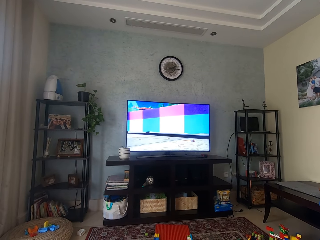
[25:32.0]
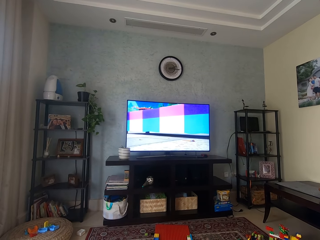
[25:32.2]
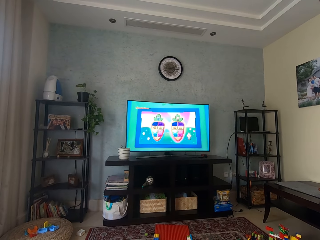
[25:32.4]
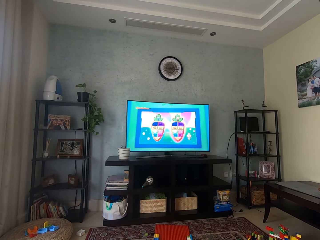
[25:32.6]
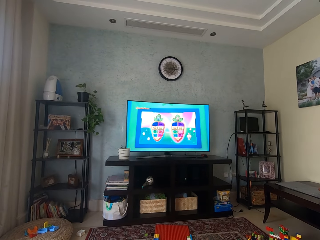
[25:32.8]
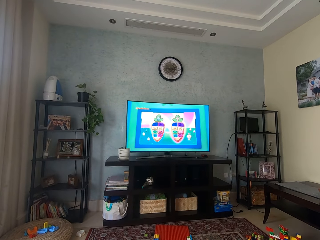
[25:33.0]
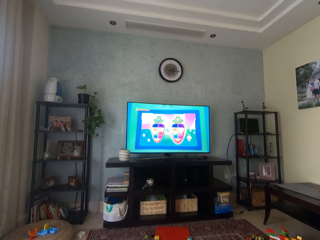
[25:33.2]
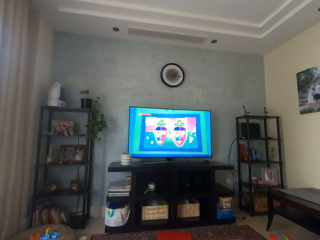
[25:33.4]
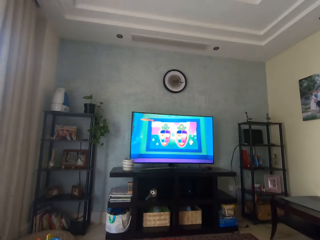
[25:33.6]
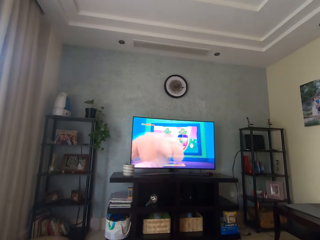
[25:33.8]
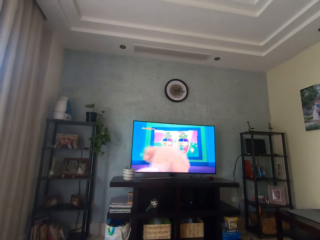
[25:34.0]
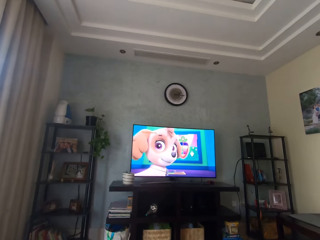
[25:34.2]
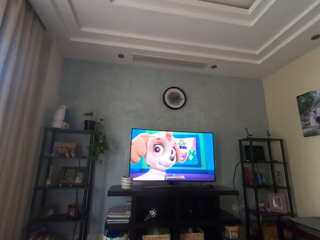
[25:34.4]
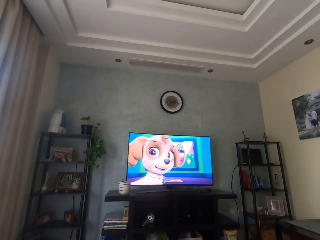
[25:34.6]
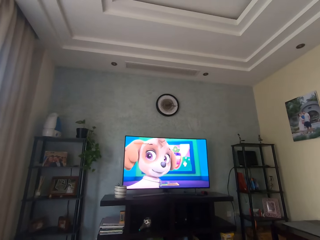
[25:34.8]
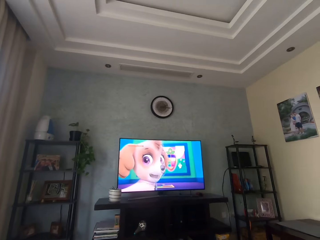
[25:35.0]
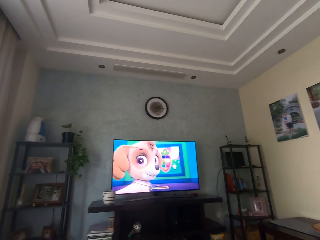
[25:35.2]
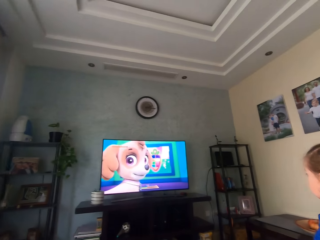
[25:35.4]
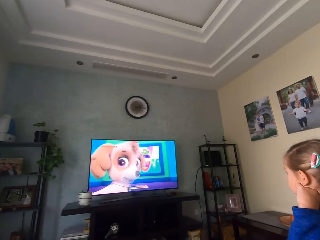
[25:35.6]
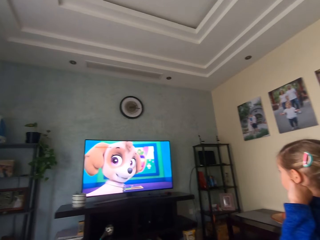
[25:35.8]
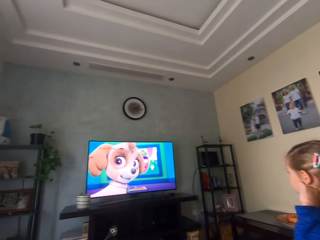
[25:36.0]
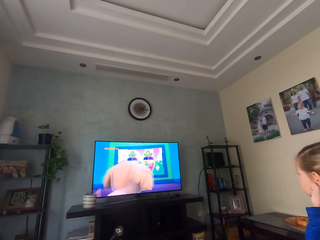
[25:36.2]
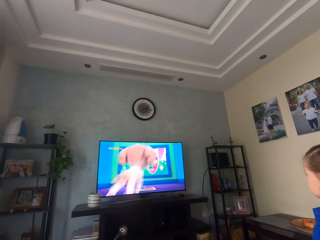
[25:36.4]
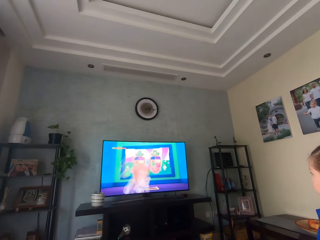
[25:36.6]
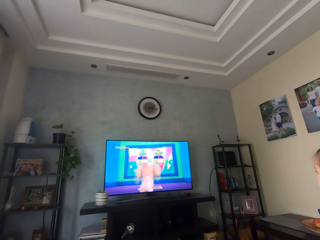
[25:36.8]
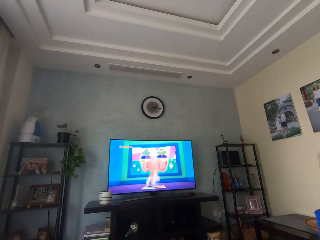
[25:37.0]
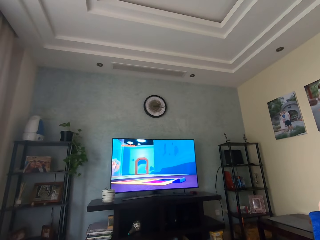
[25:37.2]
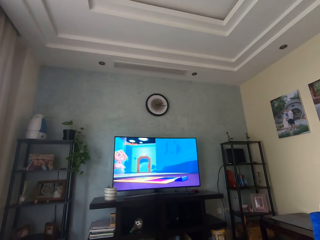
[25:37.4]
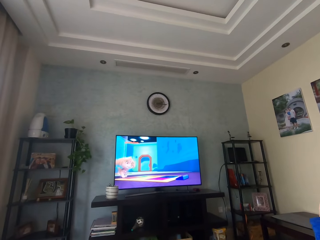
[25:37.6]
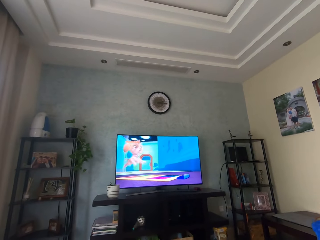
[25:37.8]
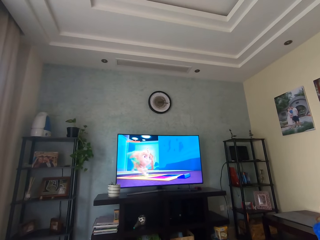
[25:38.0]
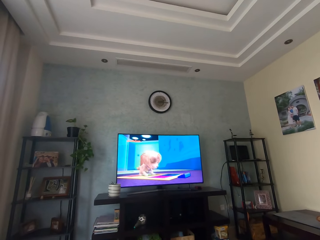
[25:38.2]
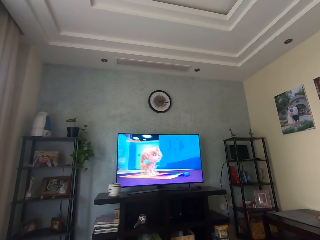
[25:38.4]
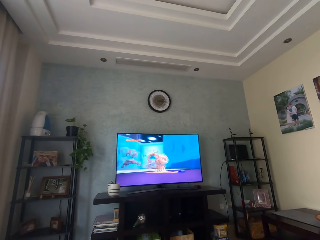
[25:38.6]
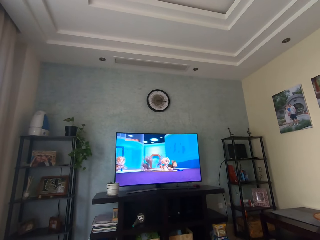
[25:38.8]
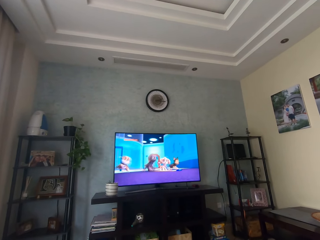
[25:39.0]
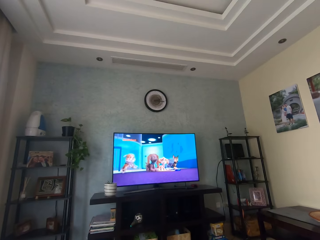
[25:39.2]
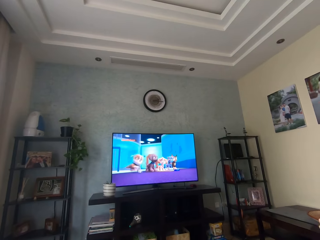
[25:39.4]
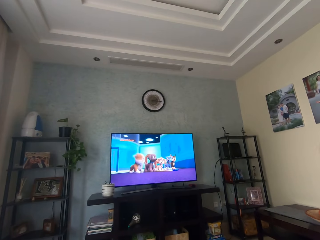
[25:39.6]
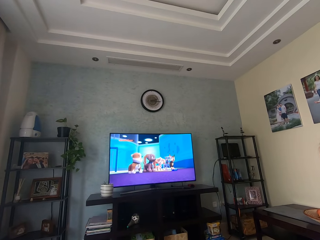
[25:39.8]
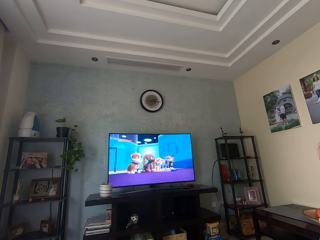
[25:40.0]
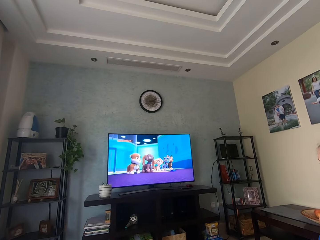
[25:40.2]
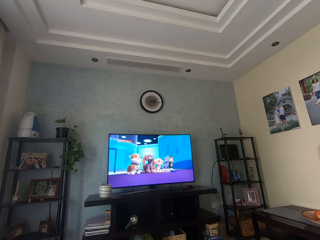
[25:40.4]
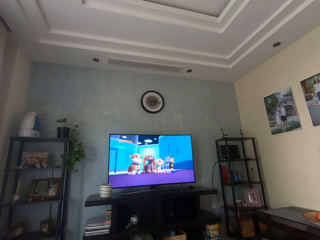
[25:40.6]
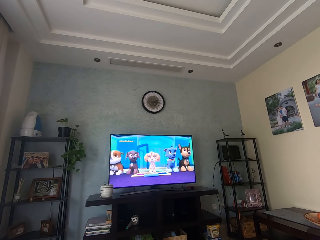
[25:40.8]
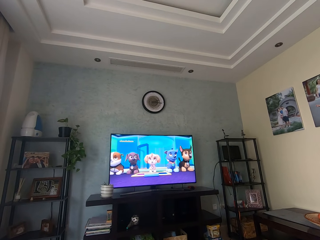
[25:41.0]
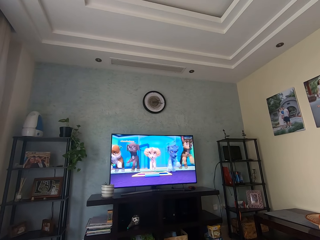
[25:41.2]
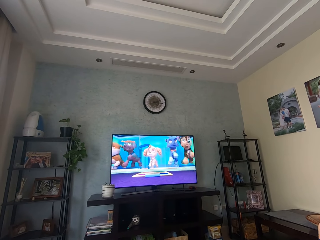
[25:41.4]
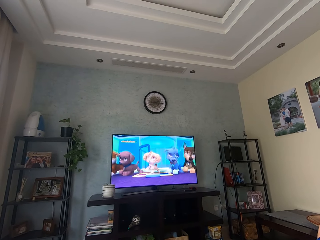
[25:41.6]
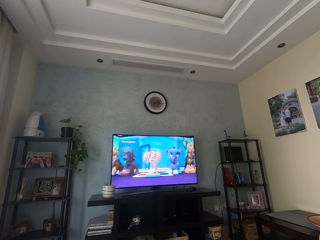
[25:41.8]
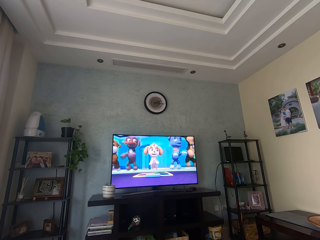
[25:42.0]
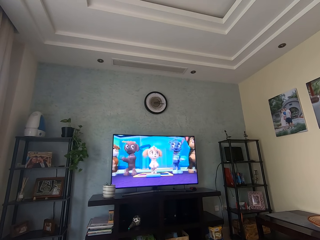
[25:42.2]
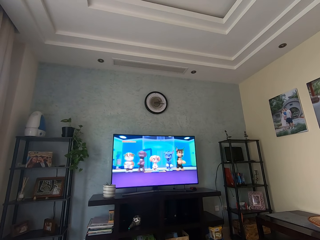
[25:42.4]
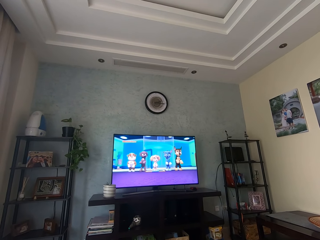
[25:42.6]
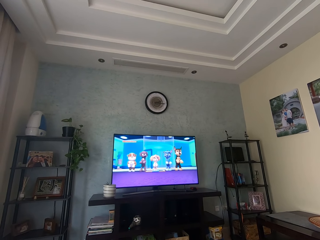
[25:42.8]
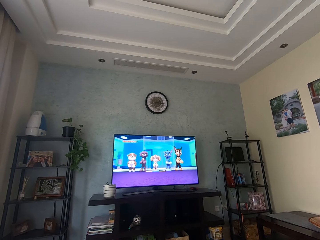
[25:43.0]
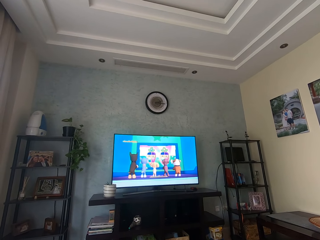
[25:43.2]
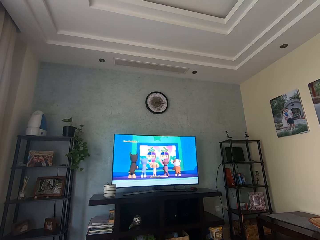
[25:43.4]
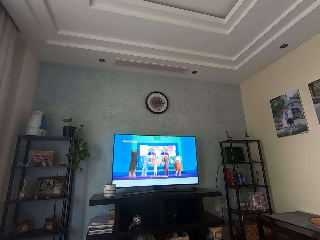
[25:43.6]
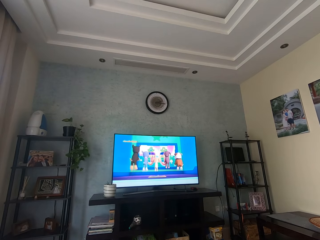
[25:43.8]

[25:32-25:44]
The camera wearer watches television. A person watches television. The camera wearer watches television.

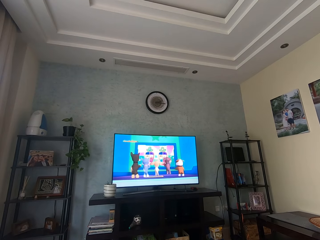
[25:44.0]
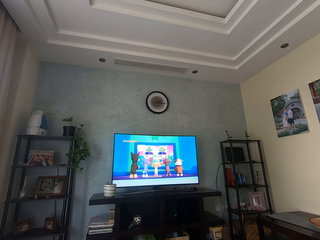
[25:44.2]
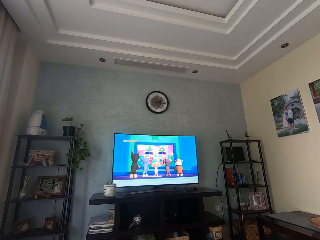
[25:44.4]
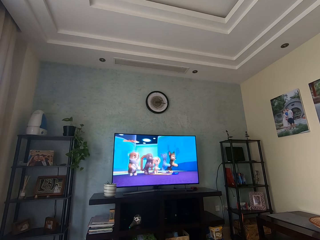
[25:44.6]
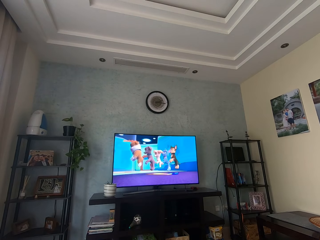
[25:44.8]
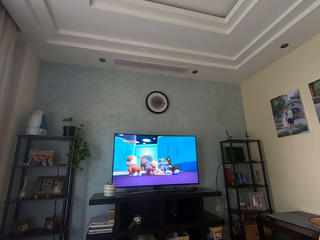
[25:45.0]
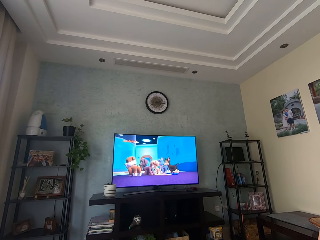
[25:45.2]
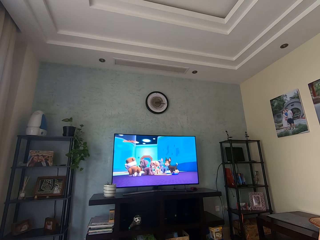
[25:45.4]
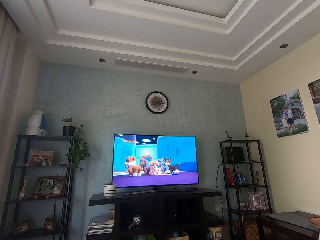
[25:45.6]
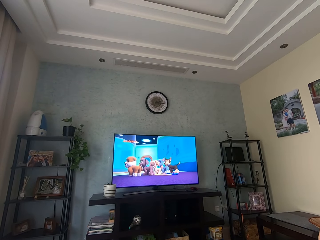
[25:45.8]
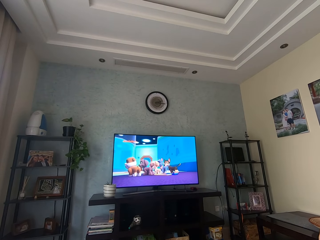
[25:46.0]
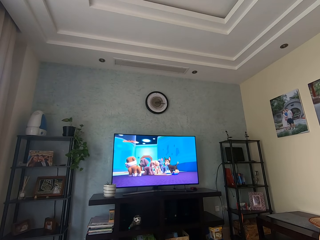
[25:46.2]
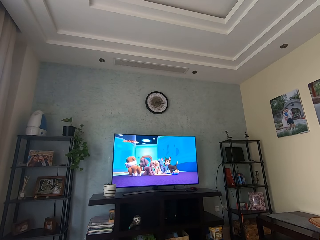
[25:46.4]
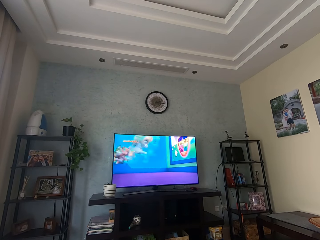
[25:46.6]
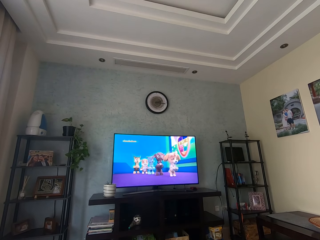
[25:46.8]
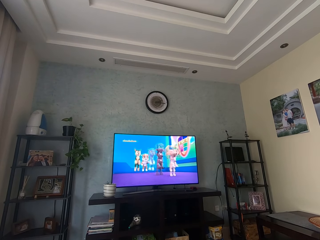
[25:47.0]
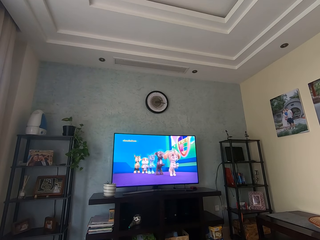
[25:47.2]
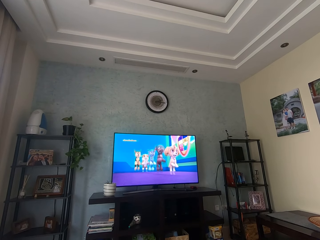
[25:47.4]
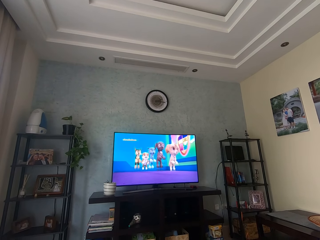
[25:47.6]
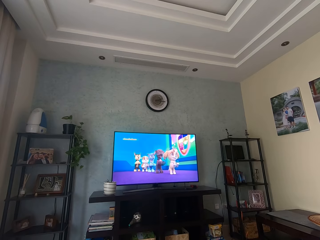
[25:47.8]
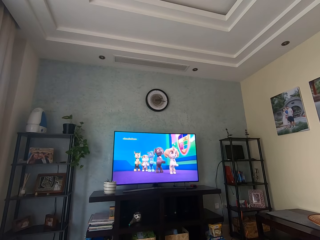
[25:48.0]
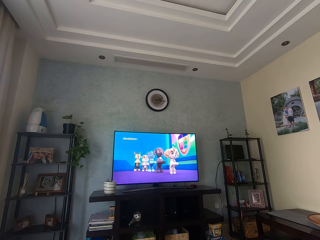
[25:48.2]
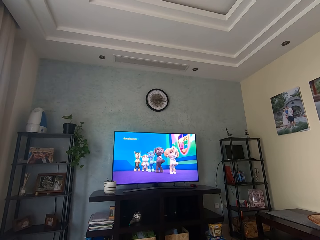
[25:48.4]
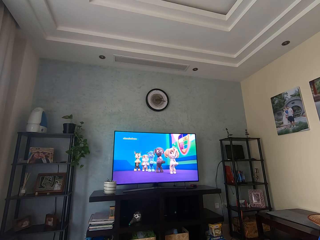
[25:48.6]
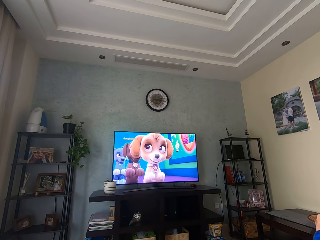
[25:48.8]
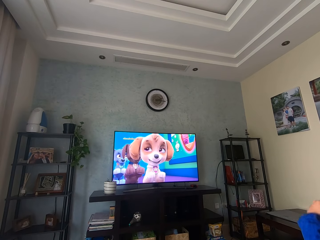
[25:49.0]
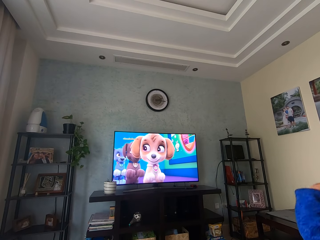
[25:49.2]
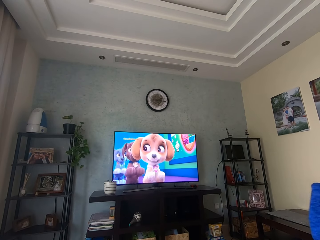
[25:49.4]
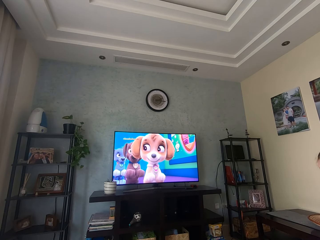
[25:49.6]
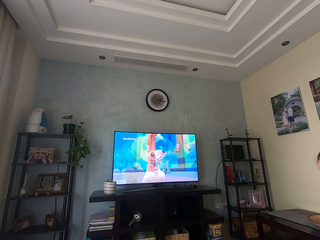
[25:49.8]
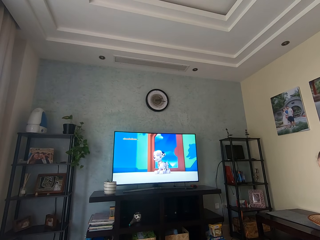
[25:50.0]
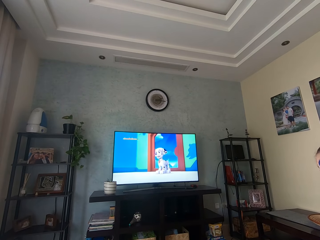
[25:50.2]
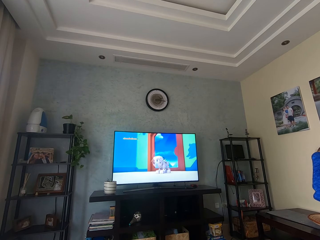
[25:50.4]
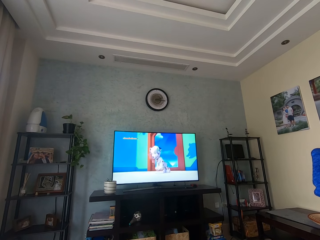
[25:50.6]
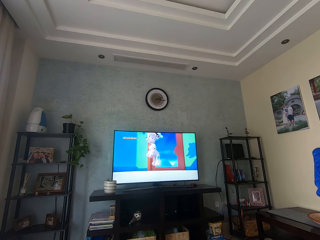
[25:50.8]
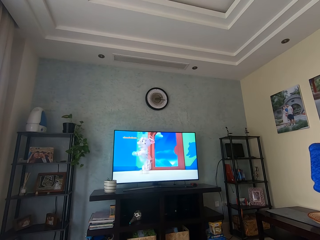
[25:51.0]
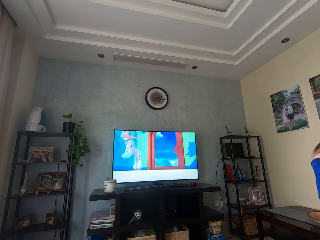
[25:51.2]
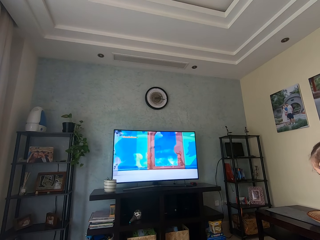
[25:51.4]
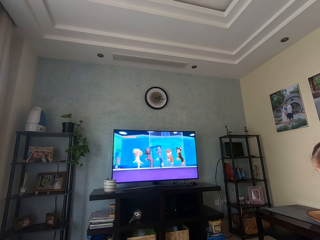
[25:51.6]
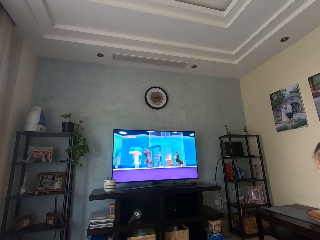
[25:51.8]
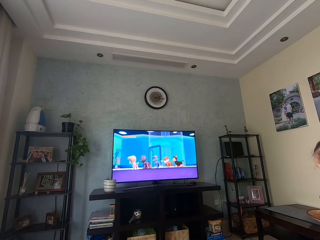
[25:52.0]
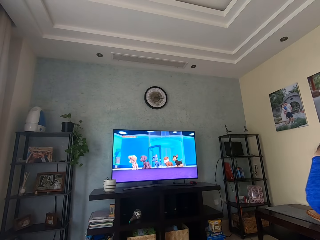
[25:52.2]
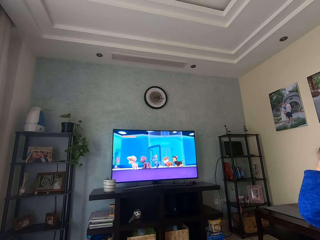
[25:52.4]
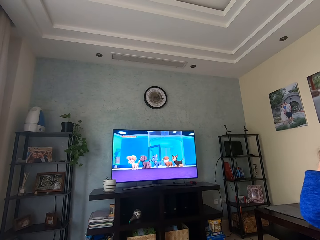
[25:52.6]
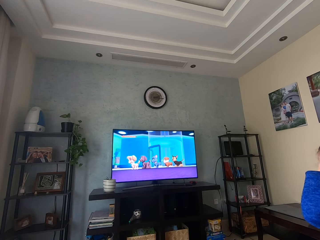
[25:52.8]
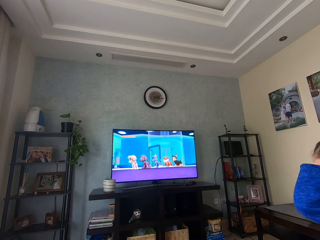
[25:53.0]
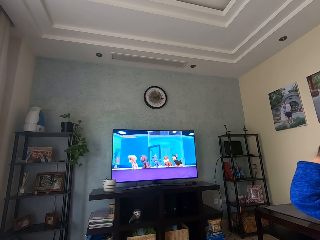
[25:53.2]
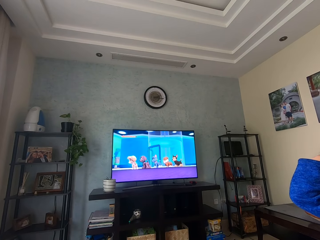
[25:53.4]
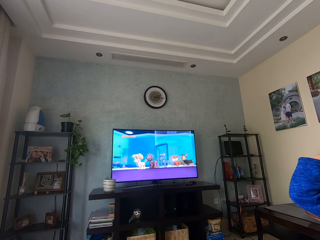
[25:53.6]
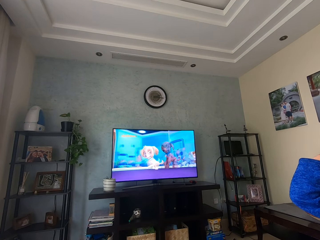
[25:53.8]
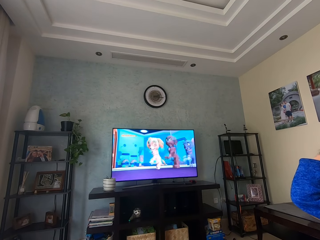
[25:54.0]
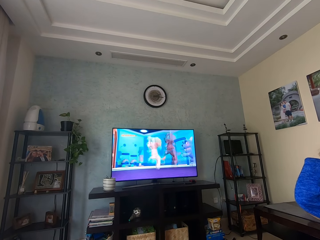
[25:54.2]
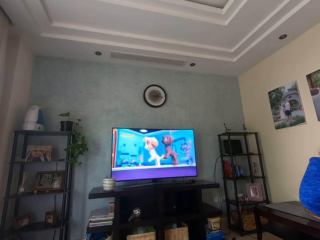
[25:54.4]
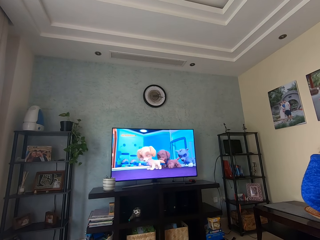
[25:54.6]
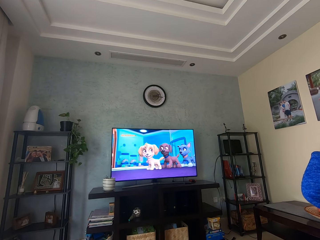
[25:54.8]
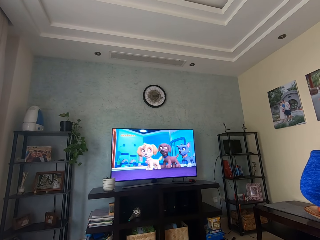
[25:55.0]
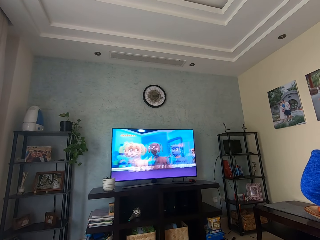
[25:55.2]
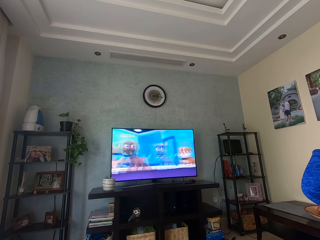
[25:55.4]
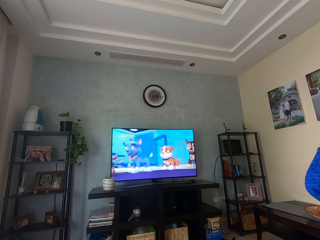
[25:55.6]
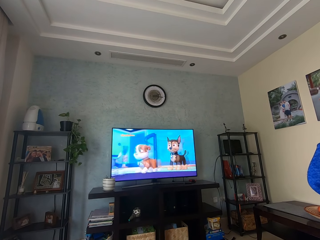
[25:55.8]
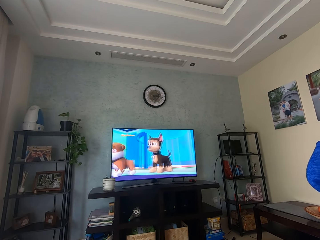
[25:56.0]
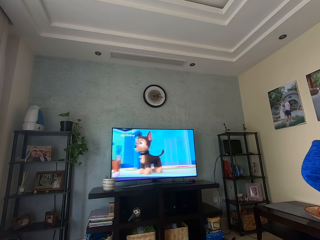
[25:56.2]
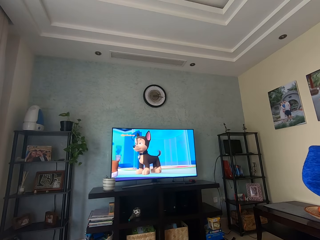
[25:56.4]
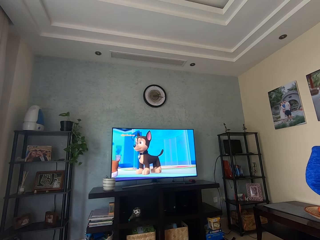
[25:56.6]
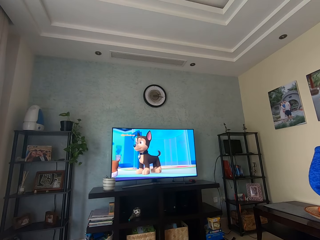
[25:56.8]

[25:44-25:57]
A person pulls a jacket.
